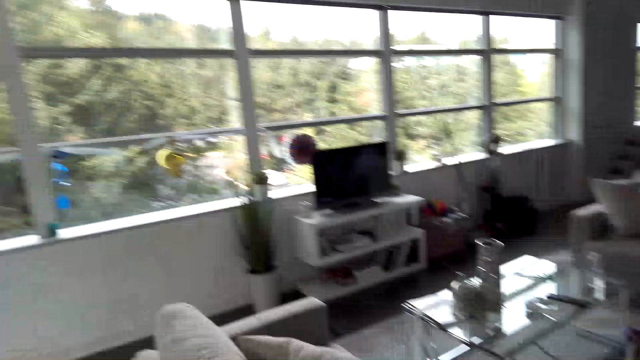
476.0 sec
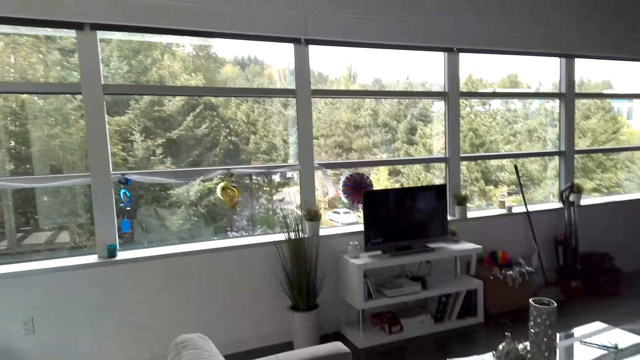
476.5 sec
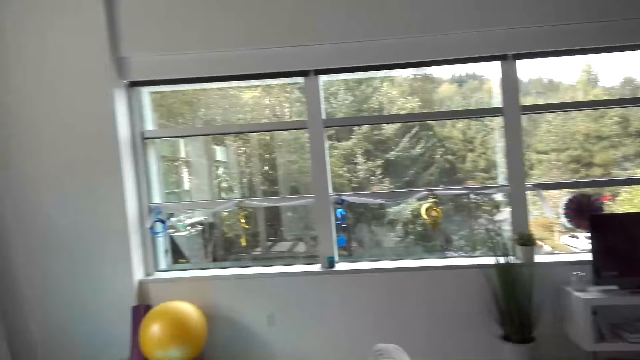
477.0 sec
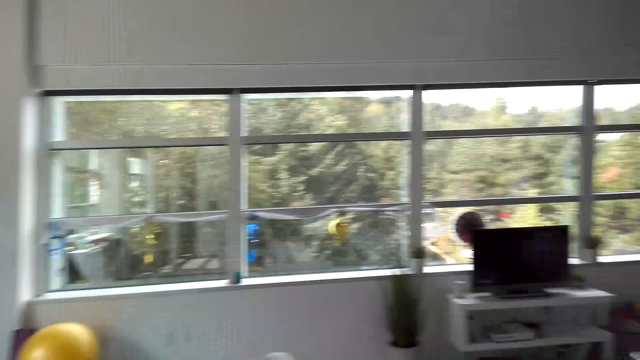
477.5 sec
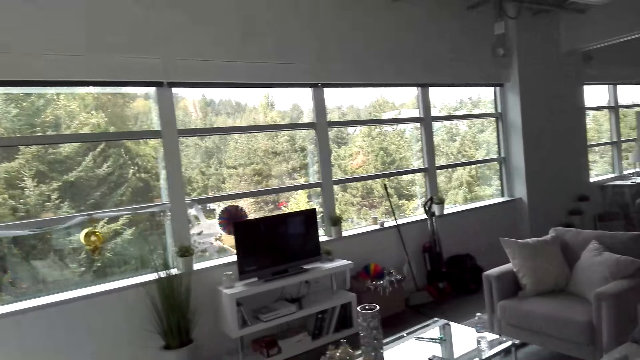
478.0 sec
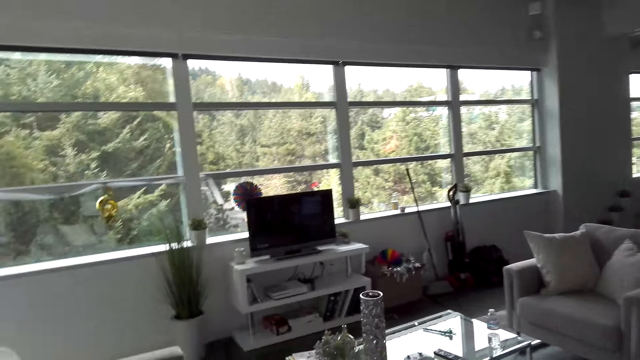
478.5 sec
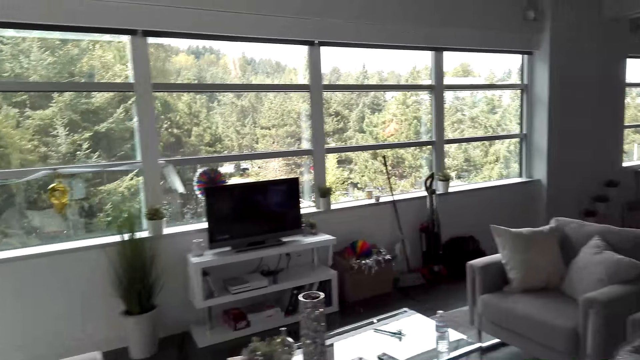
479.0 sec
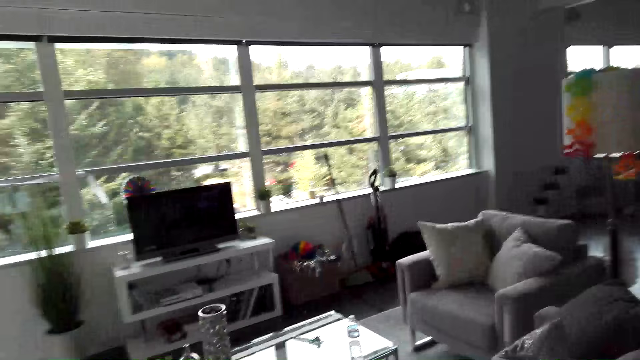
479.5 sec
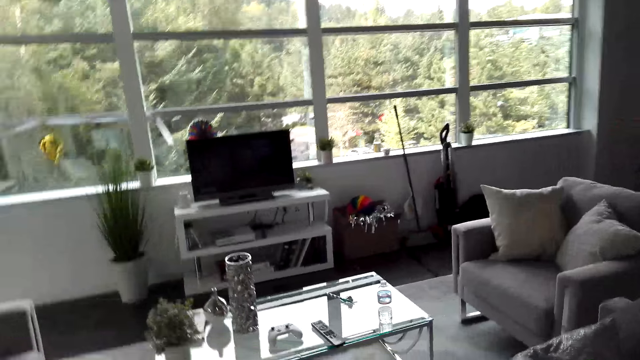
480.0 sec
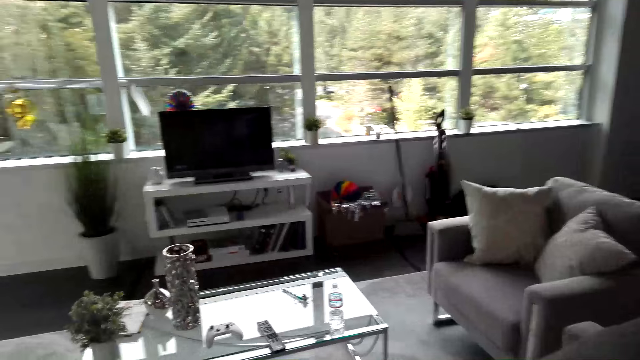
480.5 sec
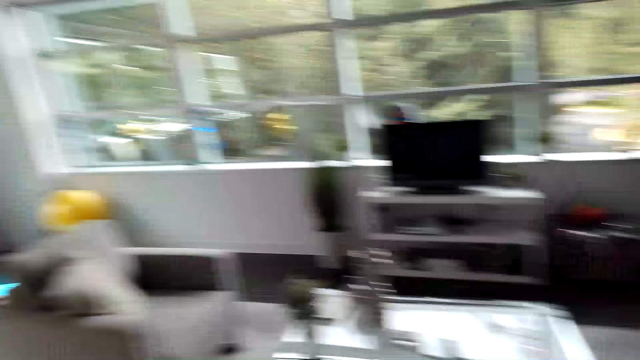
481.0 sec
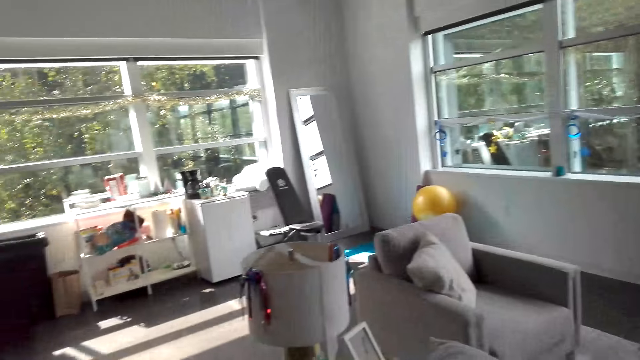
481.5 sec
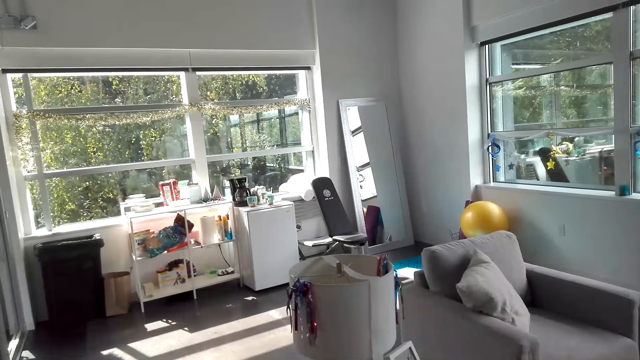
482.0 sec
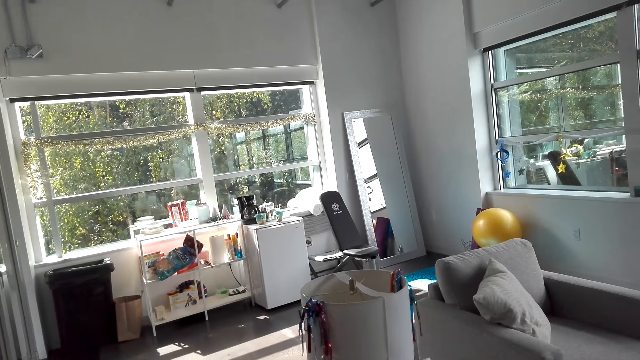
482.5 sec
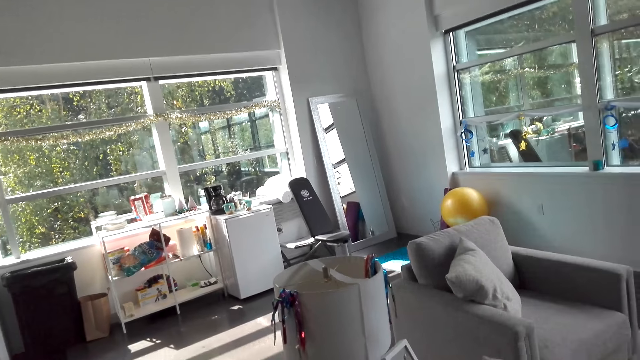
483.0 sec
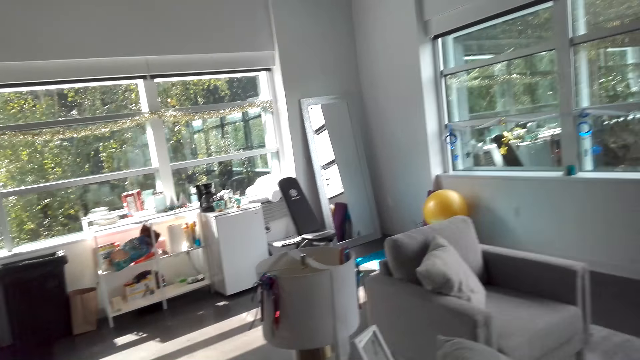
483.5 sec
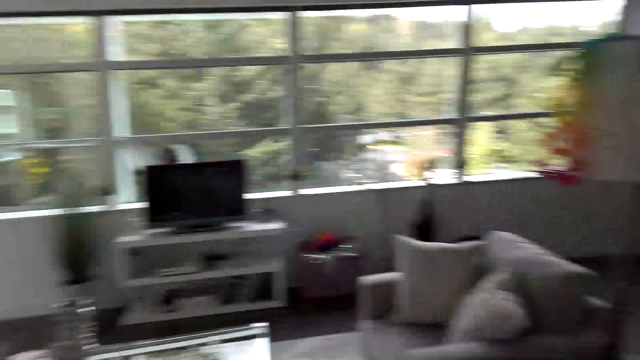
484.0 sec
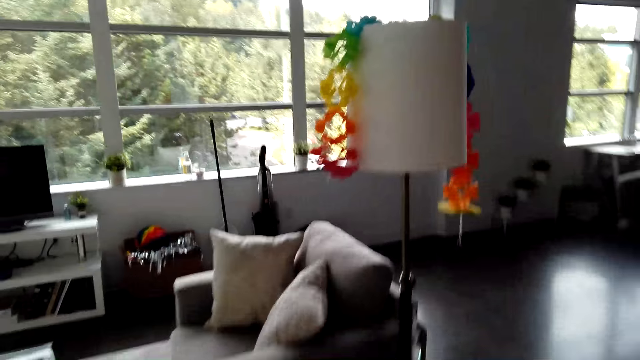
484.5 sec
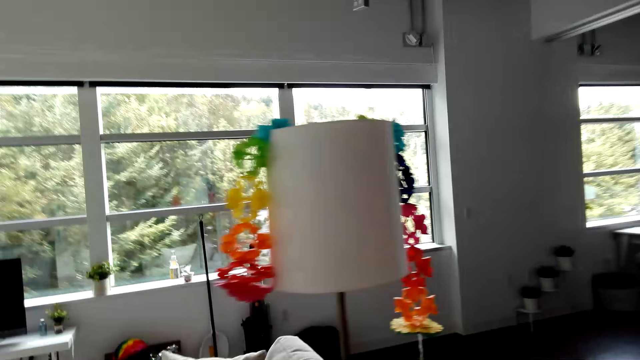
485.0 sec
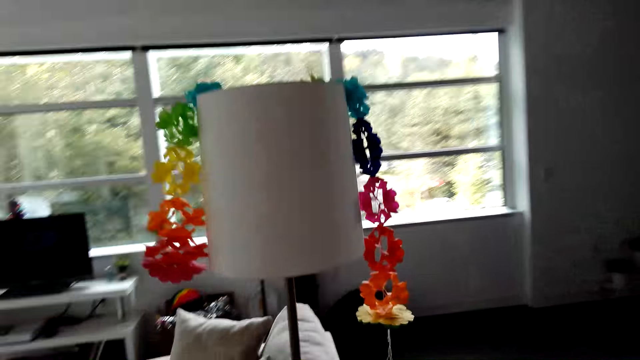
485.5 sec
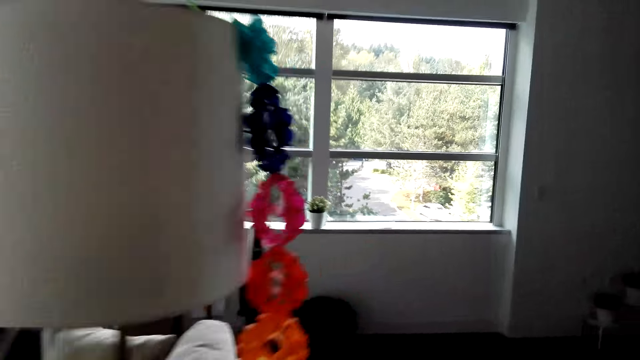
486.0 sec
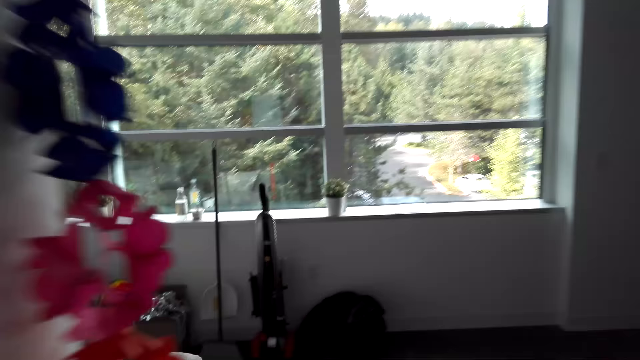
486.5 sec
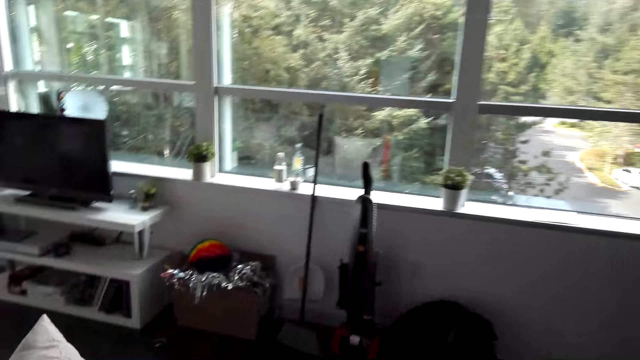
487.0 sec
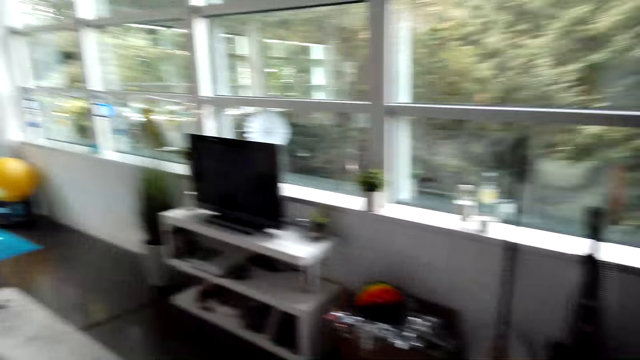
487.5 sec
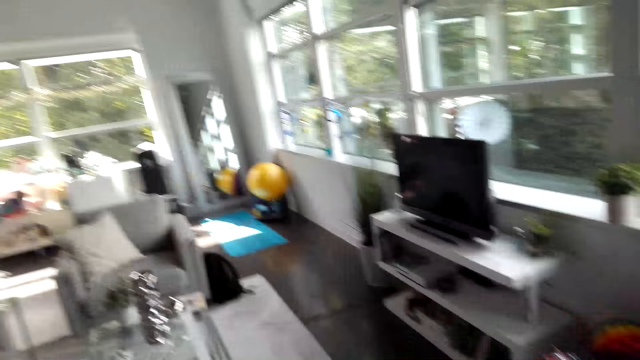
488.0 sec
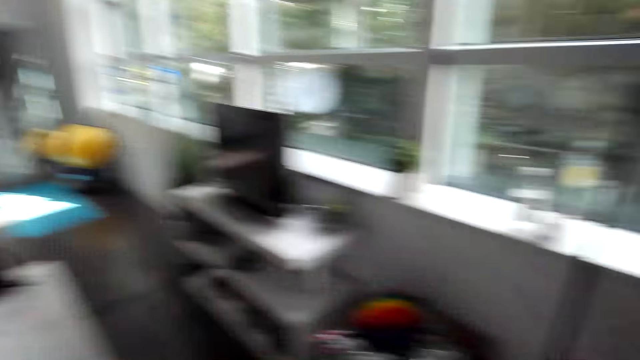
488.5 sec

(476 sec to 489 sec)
The camera wearer looks around. They walk around.

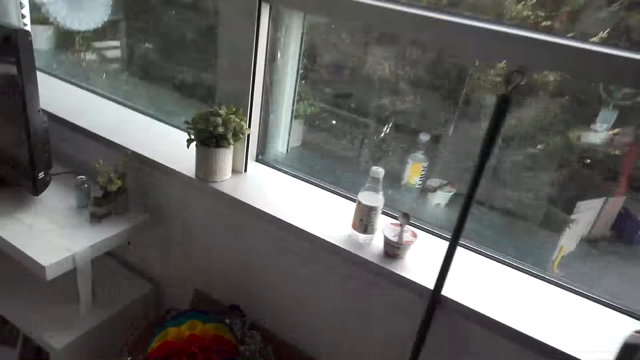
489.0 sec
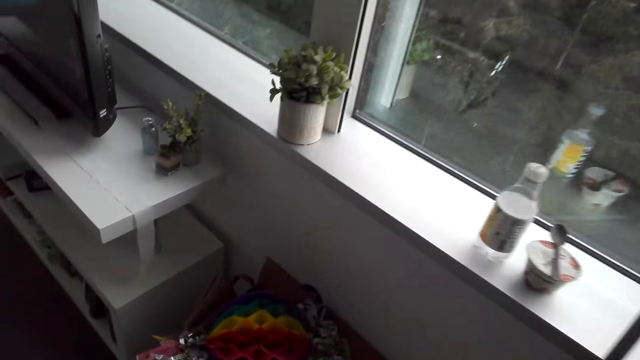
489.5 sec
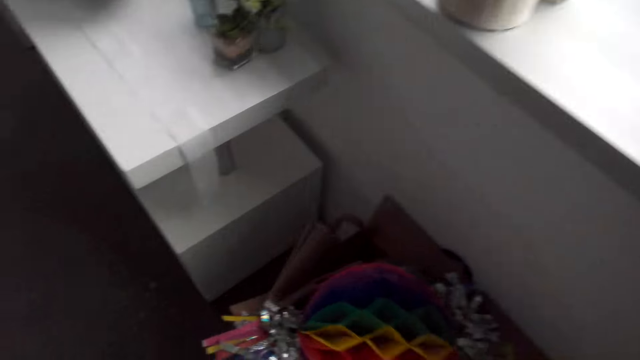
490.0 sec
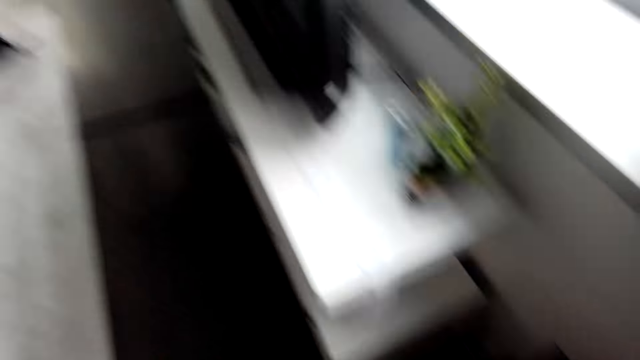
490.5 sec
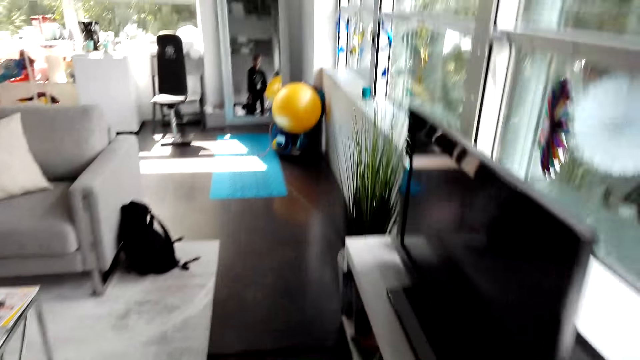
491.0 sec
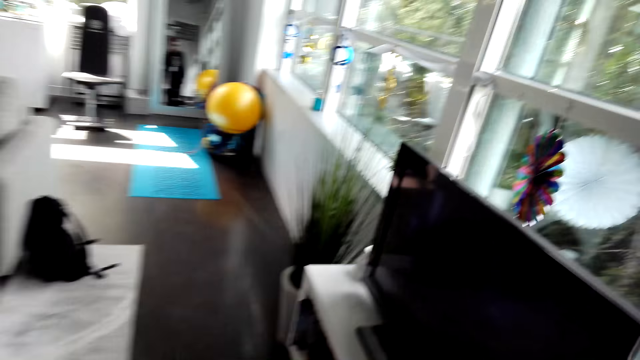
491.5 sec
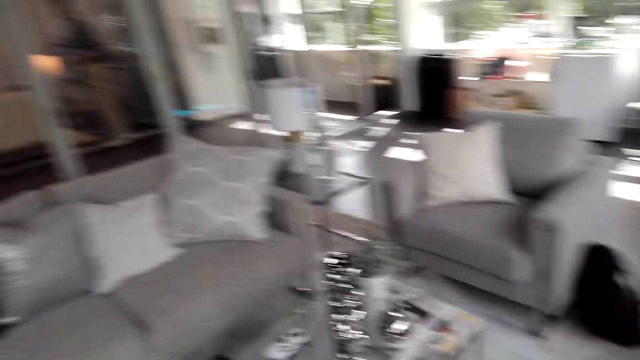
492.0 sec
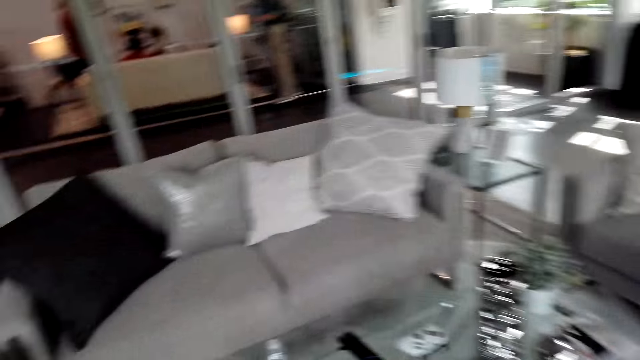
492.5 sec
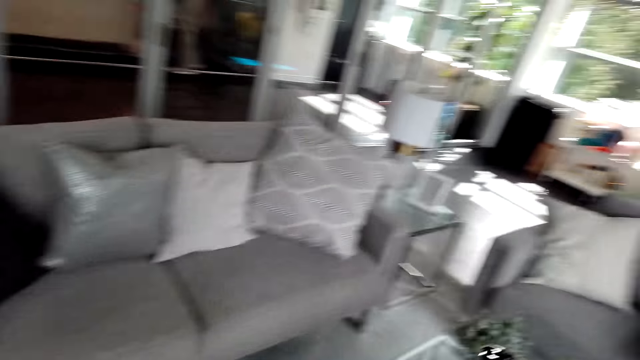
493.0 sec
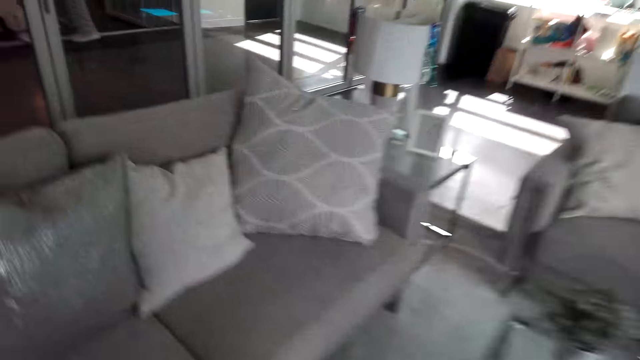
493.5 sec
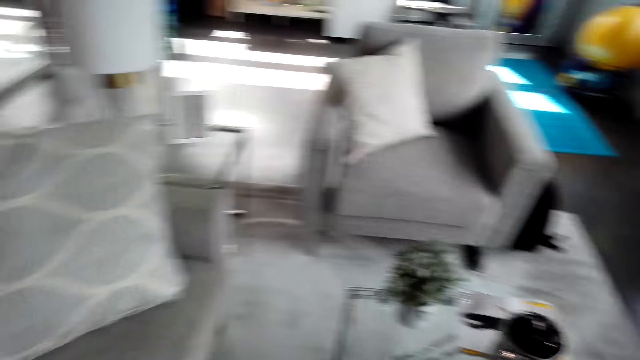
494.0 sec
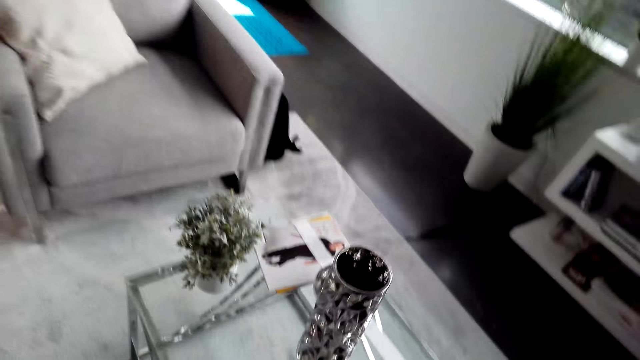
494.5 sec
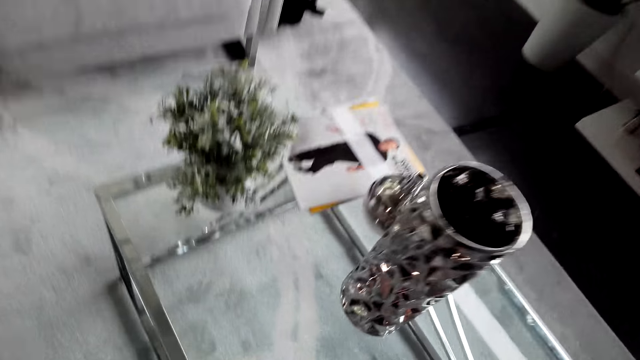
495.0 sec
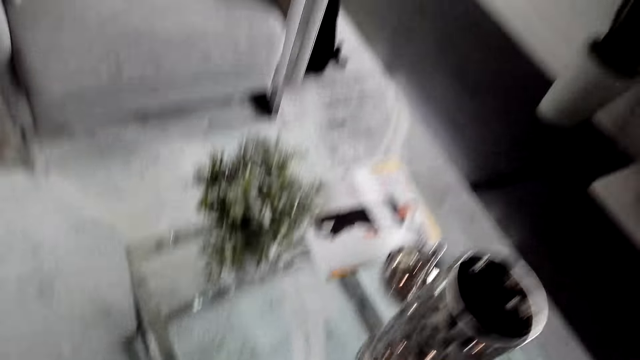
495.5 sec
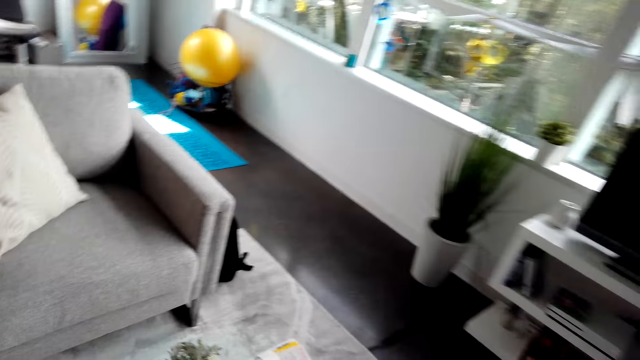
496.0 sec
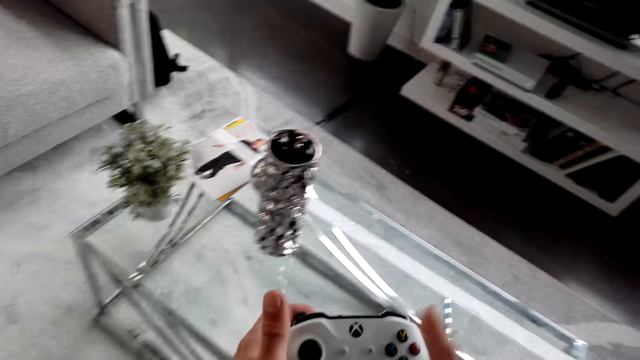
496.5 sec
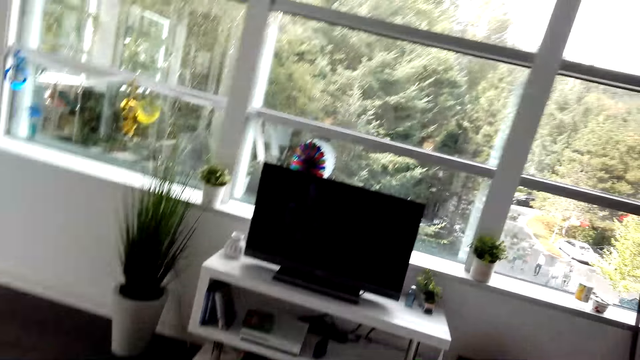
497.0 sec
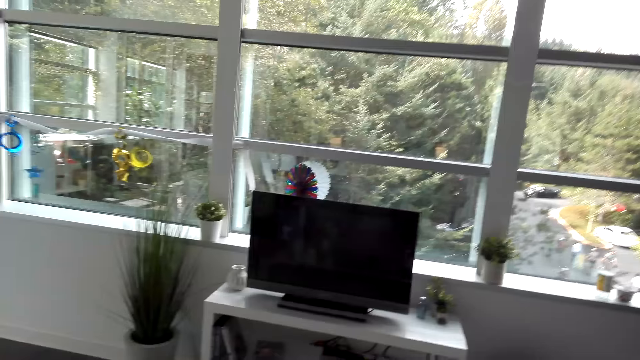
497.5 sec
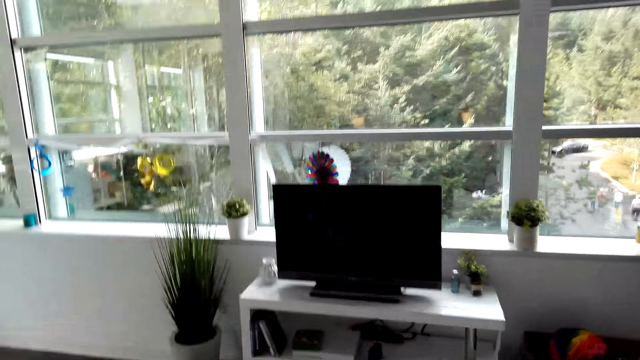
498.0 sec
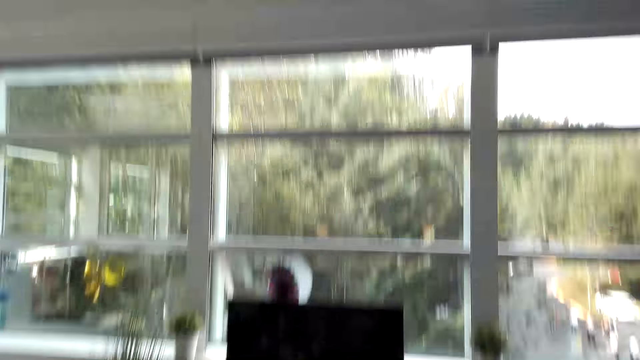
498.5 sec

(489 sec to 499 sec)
The camera wearer picks up a Christmas décor. They bend towards the table. They hold a game controller.
